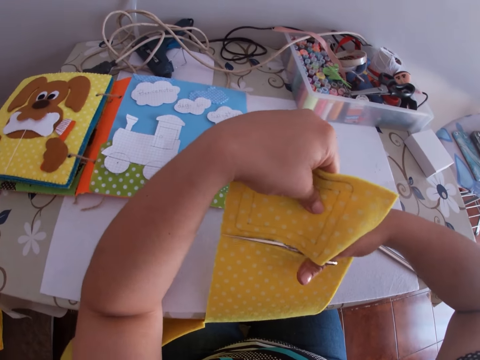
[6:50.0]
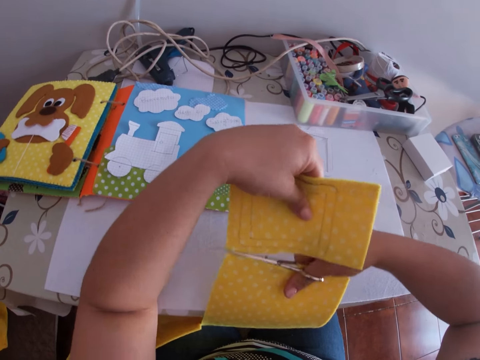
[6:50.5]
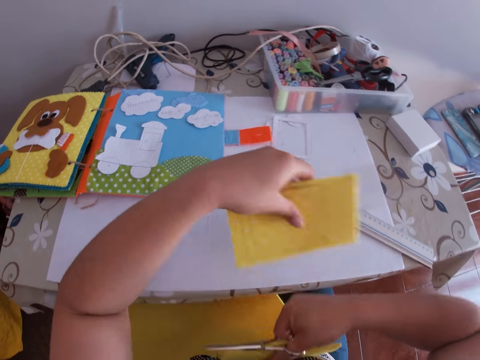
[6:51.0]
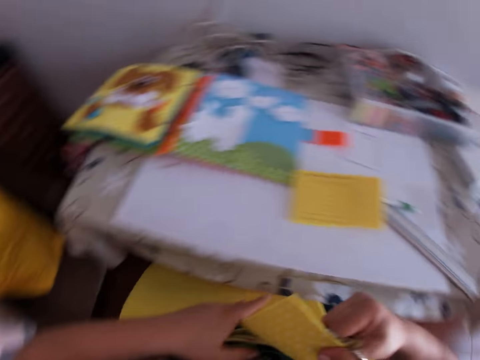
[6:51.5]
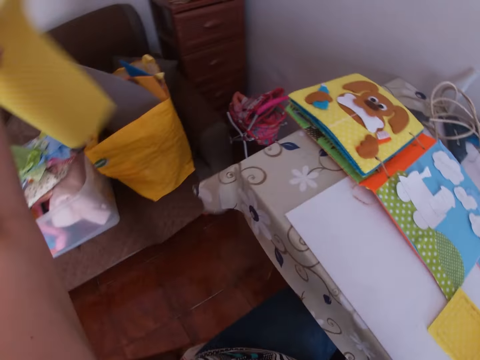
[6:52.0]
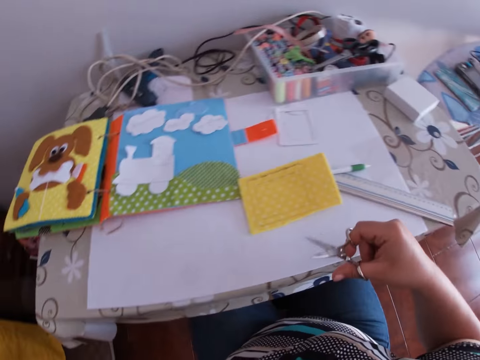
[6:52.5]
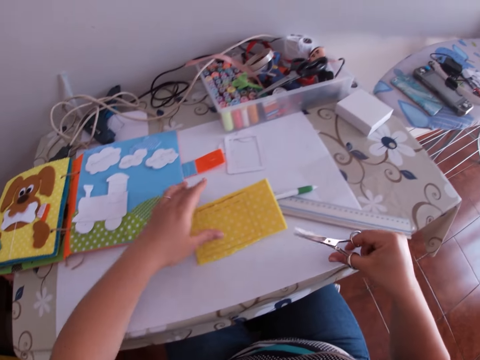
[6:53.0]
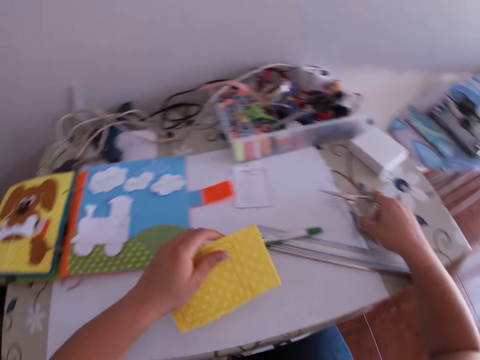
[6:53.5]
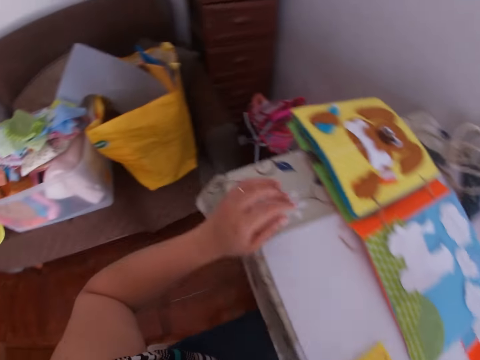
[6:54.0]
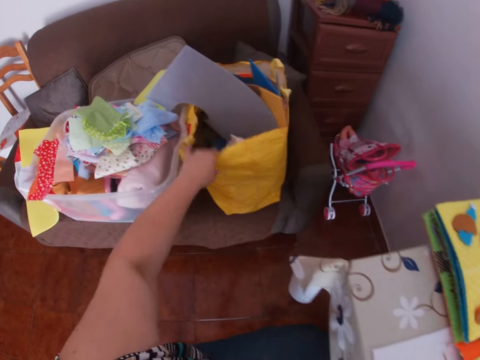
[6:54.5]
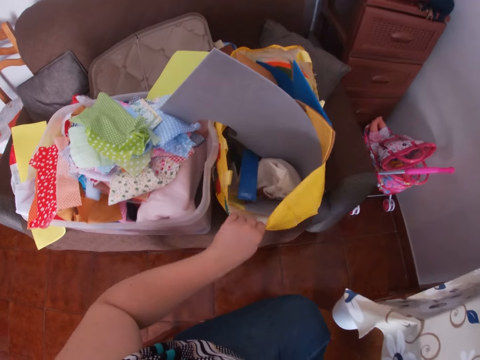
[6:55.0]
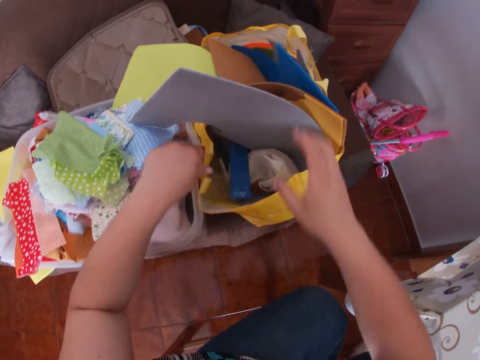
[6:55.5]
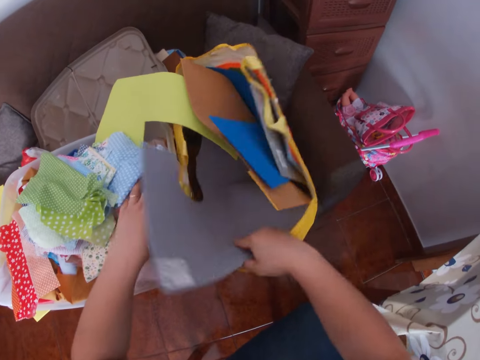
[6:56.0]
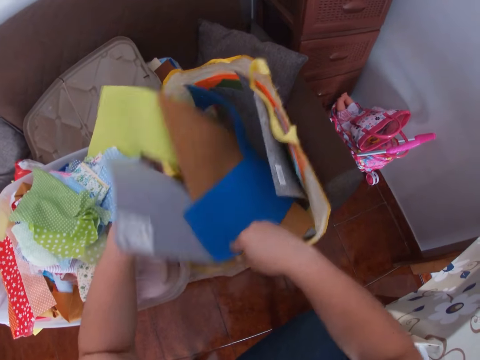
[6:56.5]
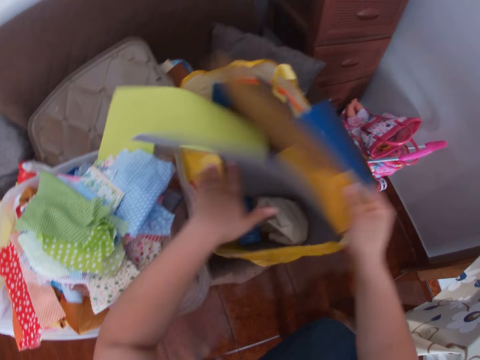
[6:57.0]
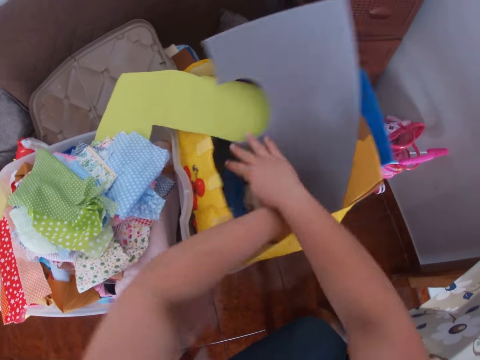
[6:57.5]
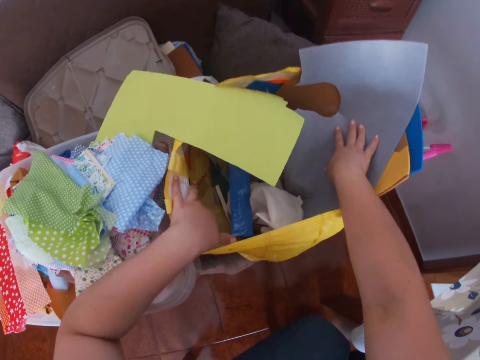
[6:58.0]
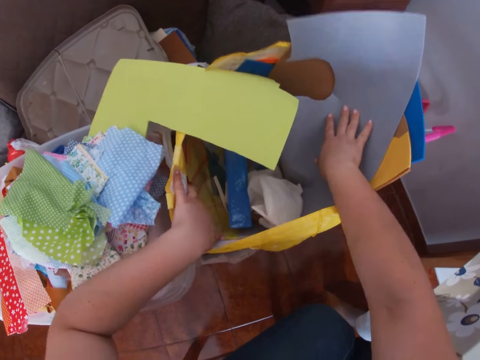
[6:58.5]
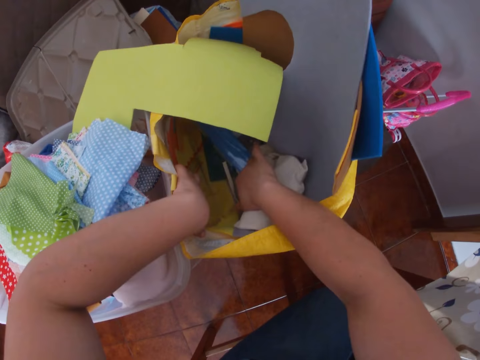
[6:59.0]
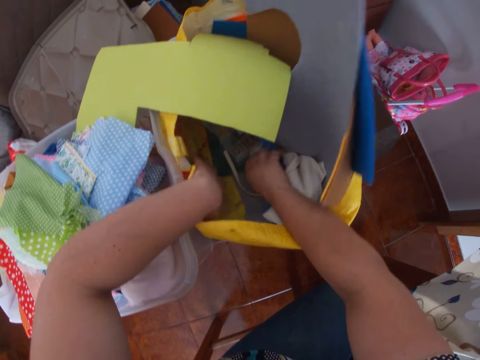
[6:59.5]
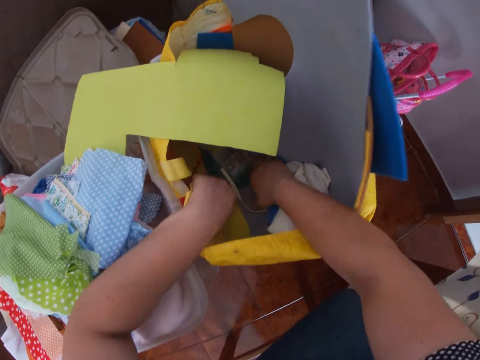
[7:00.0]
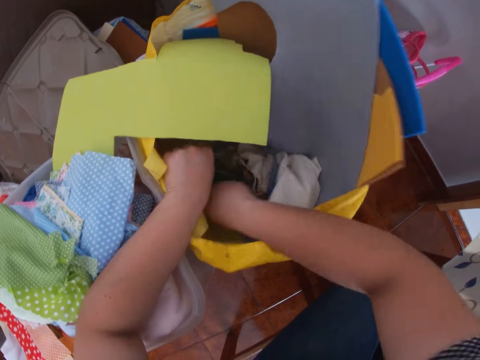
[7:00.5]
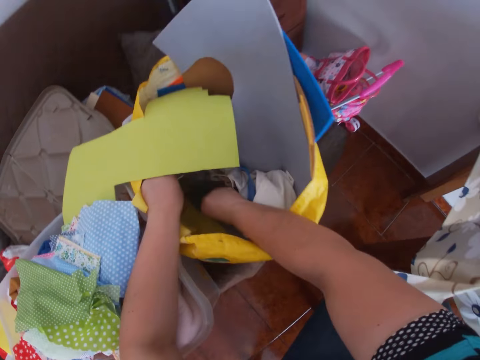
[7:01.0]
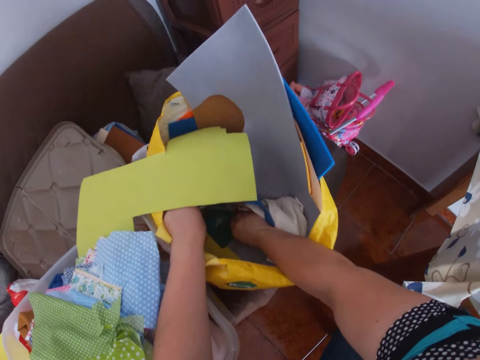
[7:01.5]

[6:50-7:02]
The camera wearer throws the yellow foam sheet in the other storage box. They pick the cut piece of yellow foam sheet on the table. They place the scissors on the table. They drop the cut piece of yellow foam sheet on the table. They touch a yellow bag. They hold the paper bag. They search through the yellow bag.

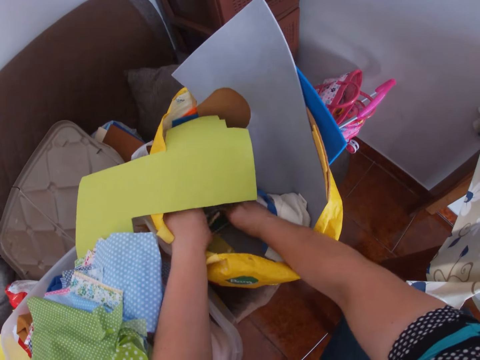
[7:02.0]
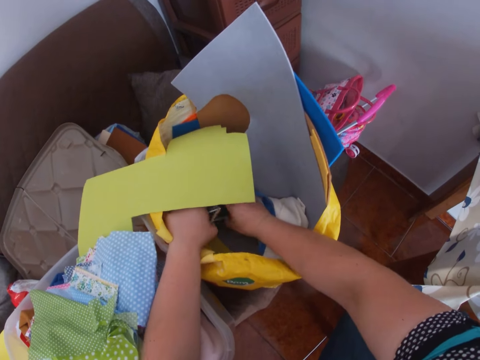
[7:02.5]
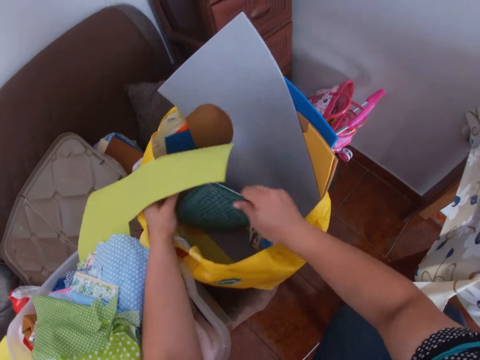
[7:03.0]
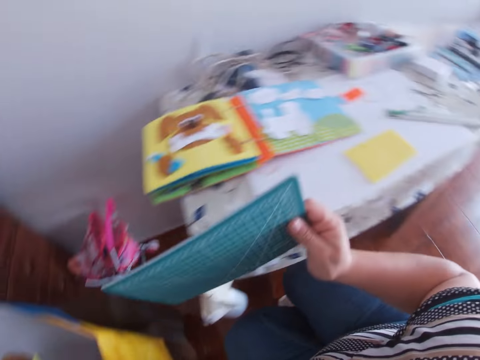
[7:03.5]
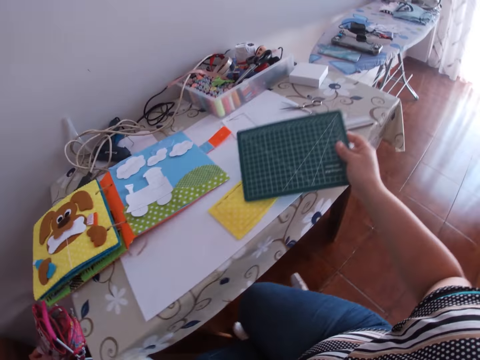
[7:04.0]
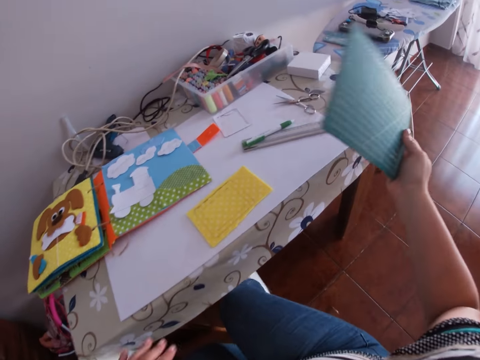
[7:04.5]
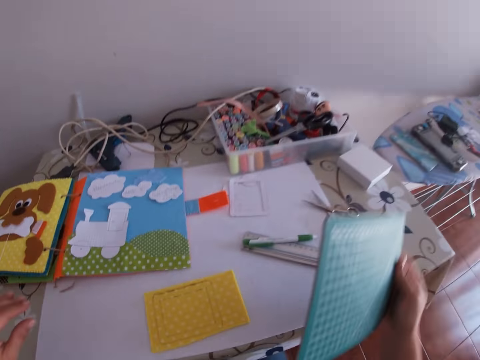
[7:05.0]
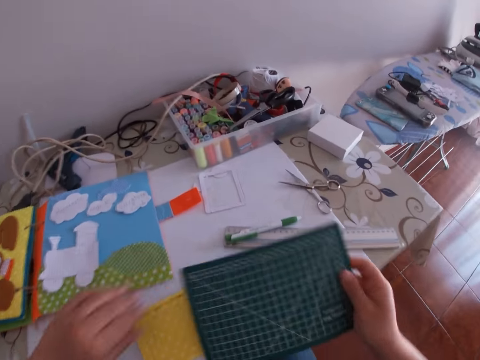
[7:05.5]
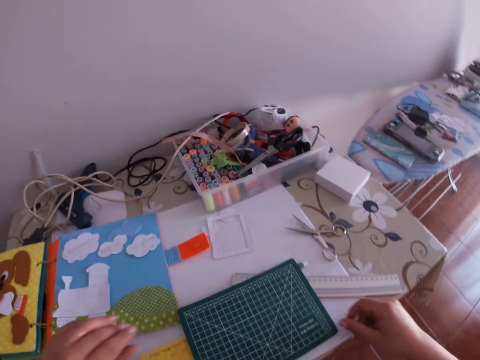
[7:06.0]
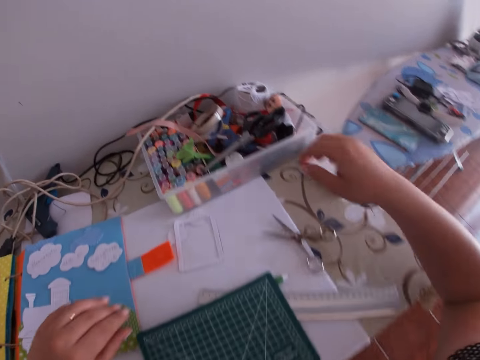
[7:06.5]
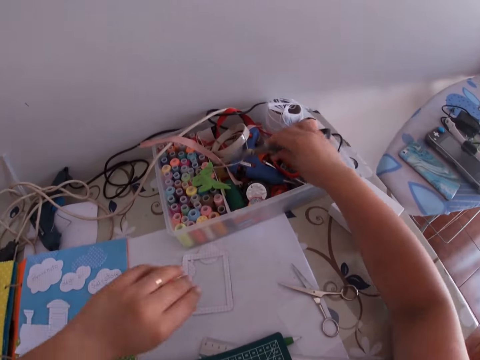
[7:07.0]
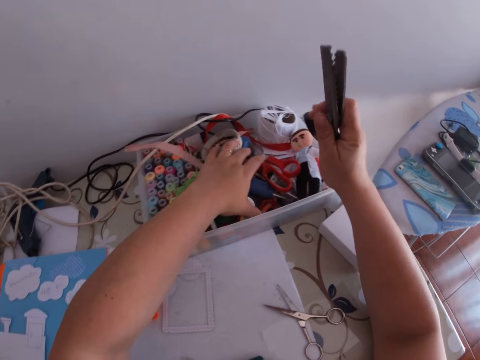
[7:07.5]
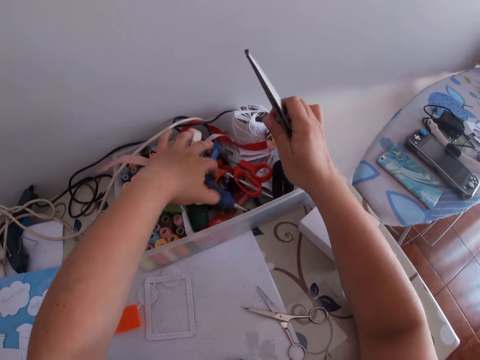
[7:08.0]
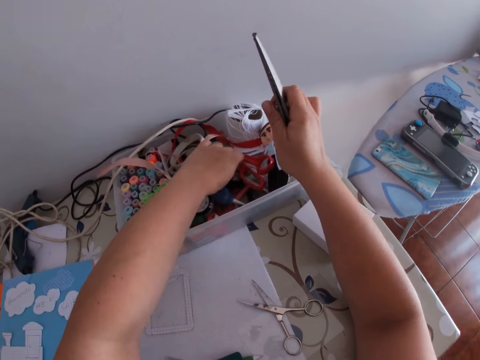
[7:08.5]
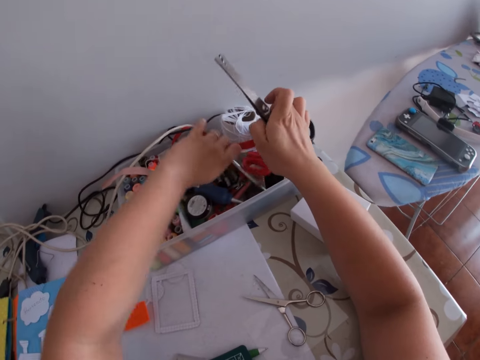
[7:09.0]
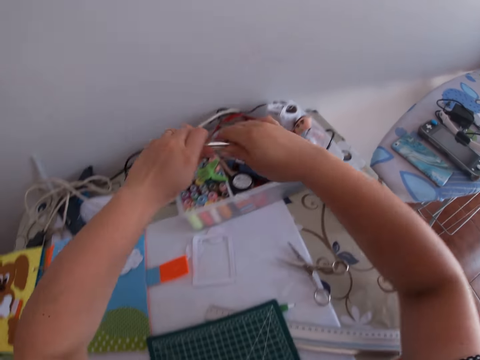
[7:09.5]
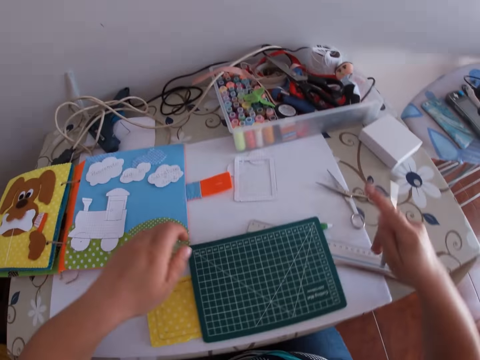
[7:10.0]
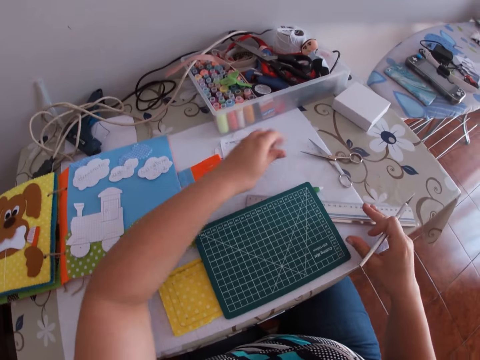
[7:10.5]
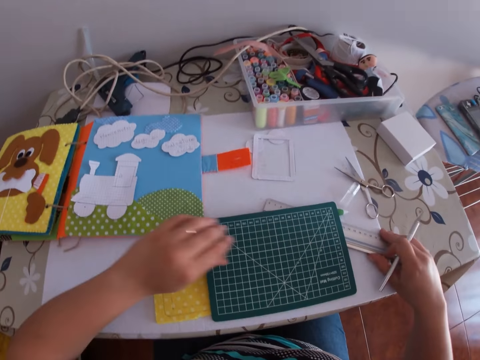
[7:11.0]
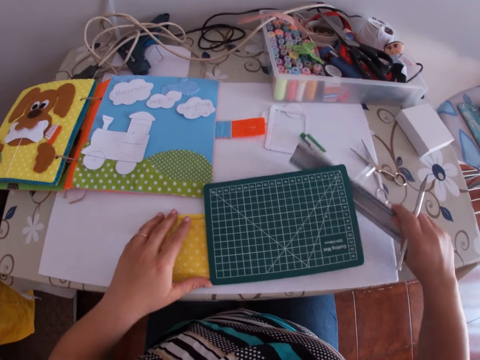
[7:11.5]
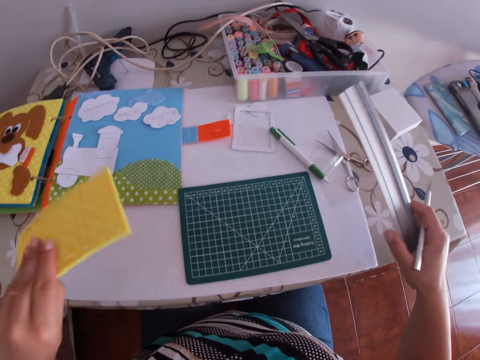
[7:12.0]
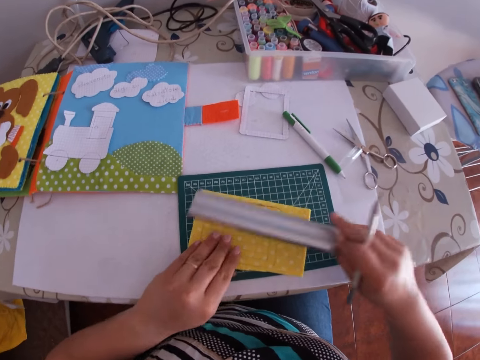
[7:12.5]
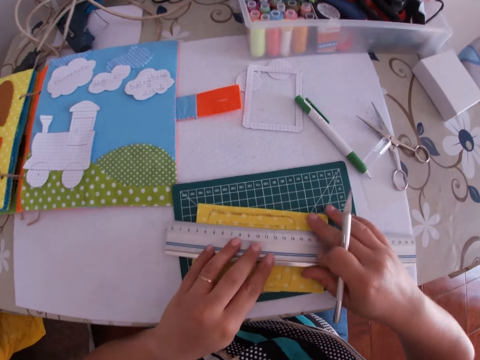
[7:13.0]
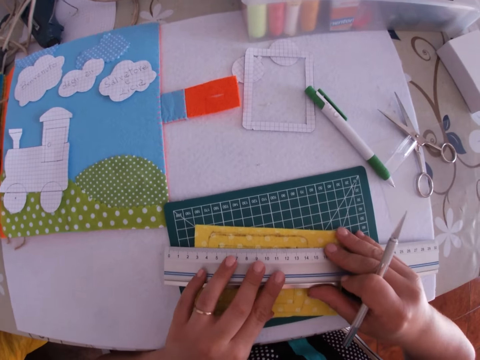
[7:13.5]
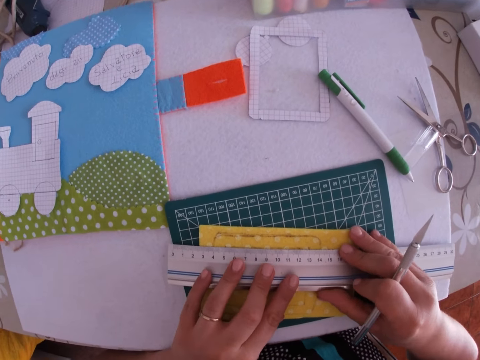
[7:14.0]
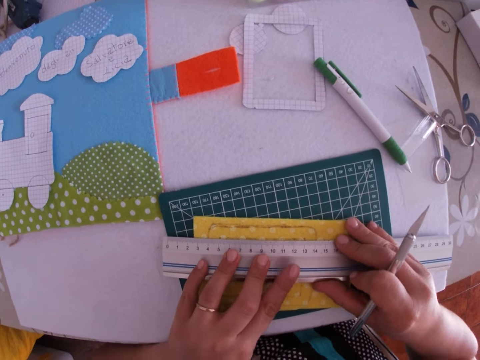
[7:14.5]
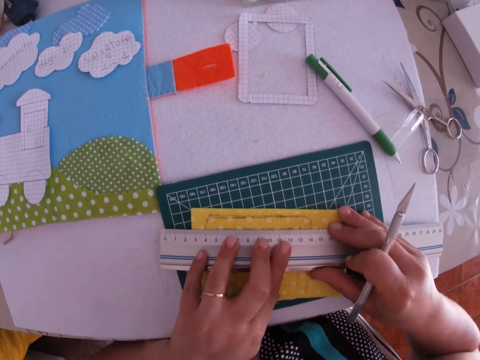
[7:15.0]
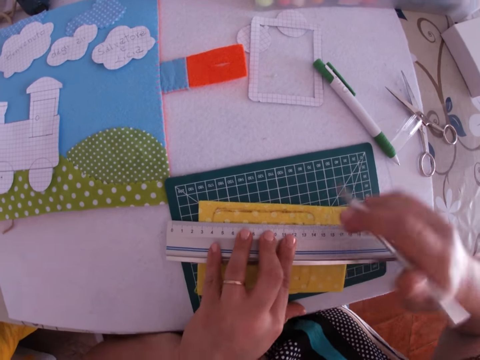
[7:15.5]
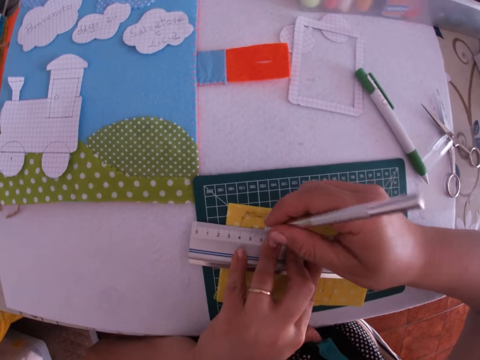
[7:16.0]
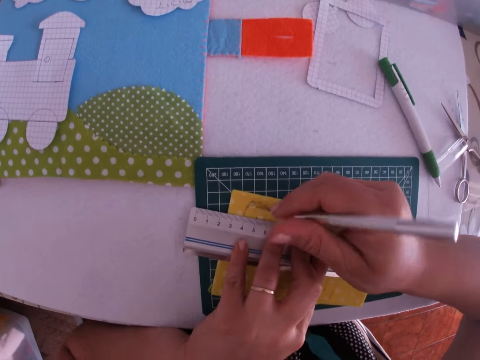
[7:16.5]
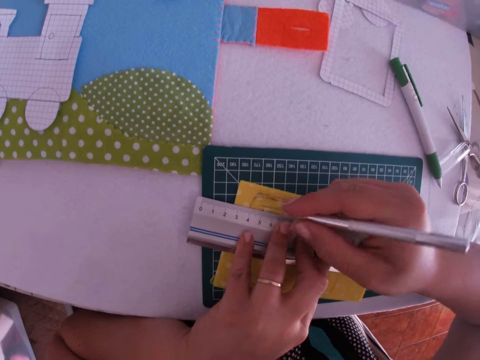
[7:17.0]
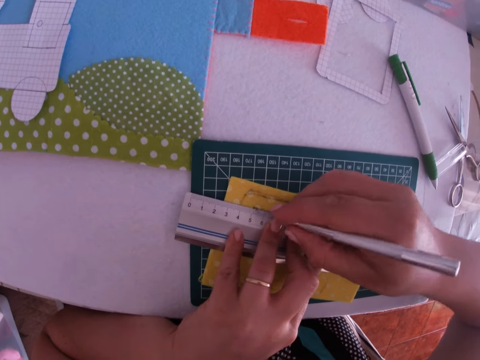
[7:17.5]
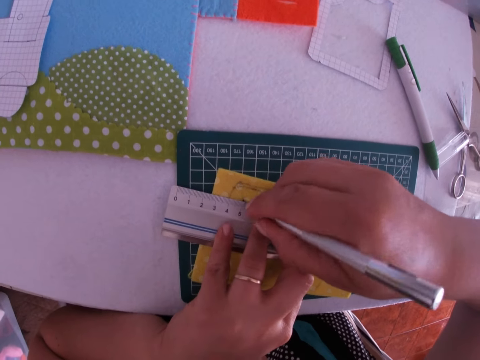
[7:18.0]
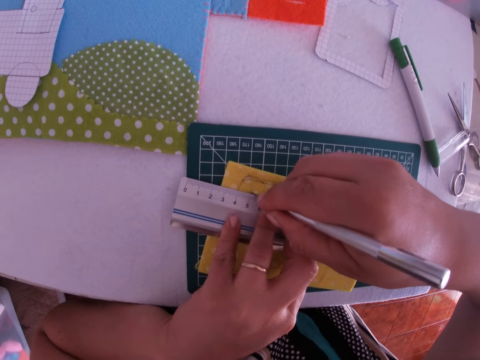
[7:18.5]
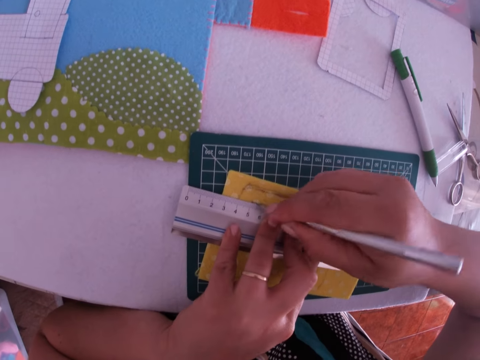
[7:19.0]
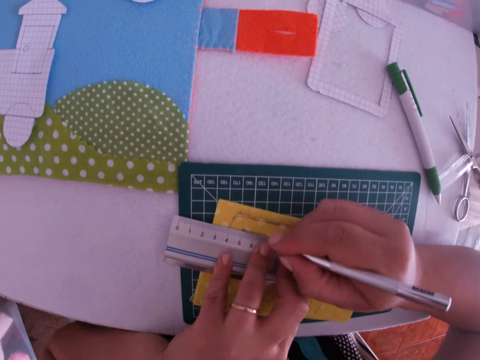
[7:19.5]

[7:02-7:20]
The camera wearer picks a cutting pad from the yellow bag. They pick the fabric and place the fabric on the table. They drop the cutting pad on the table. They pick the pair of scissors in the storage box. They search through the storage box. They pick a crafting knife from the storage box. They drop the pair of scissors in the storage box. They pick the pen. They open the crafting knife. They open the pen. They drop the cover of the crafting knife on the table. They pick the ruler from the table. They pick the cut yellow foam sheet from the table. They place the cut yellow foam sheet on the cutting pad. They place the ruler on the cut yellow foam sheet. They draw on the fabric. They cut the outline with the crafting knife.
